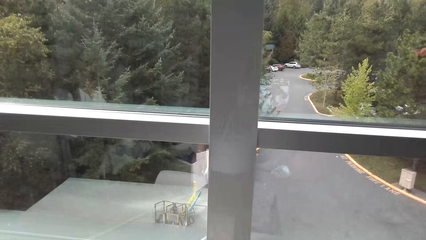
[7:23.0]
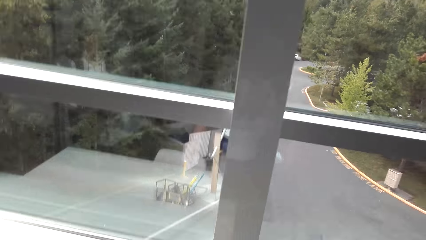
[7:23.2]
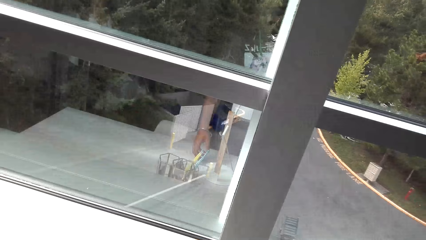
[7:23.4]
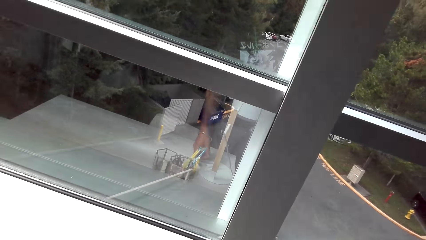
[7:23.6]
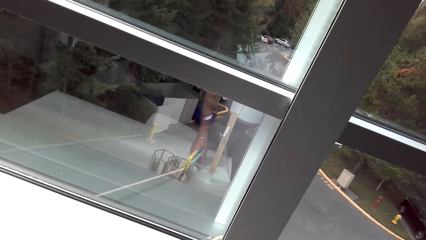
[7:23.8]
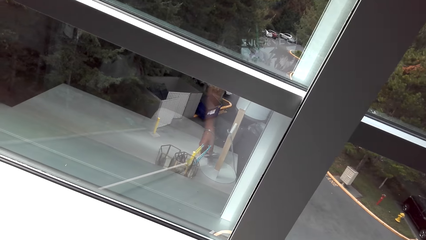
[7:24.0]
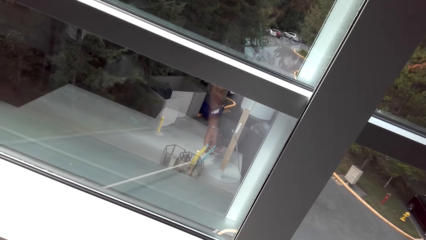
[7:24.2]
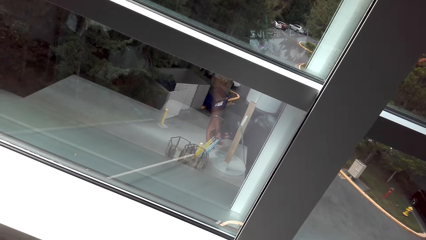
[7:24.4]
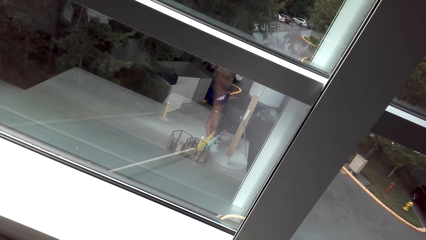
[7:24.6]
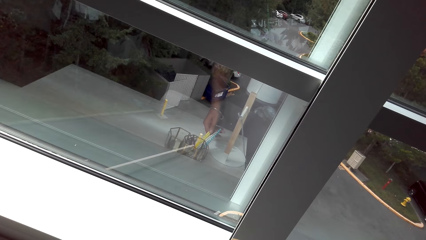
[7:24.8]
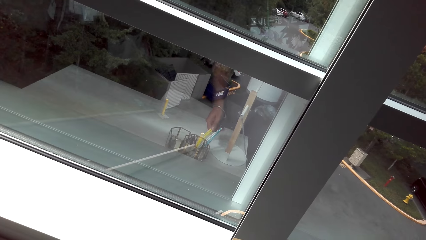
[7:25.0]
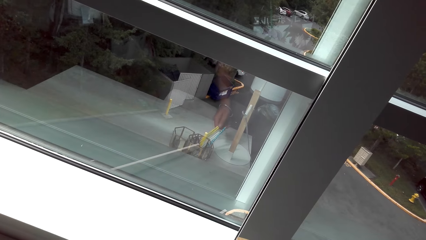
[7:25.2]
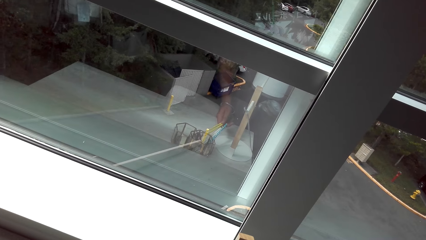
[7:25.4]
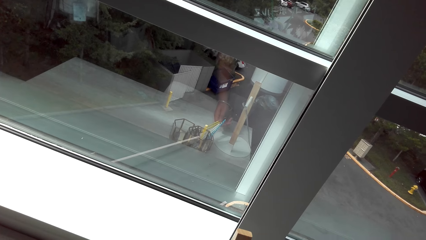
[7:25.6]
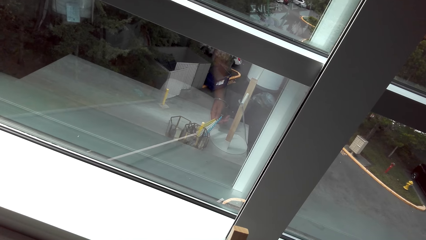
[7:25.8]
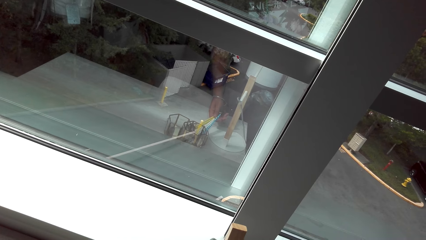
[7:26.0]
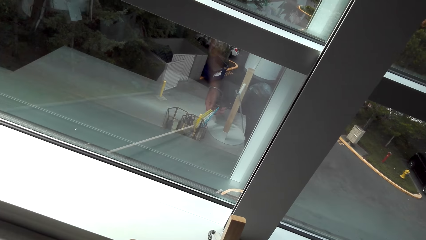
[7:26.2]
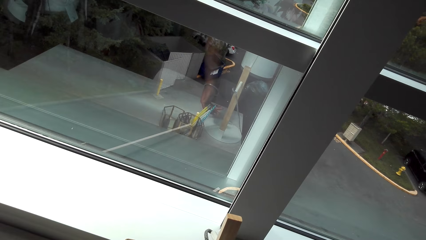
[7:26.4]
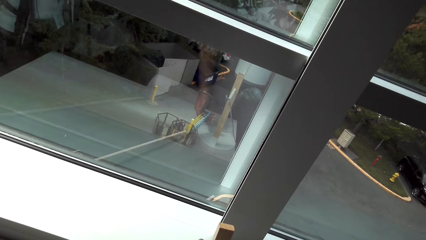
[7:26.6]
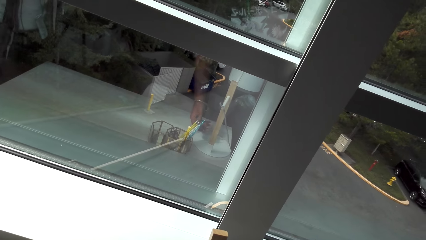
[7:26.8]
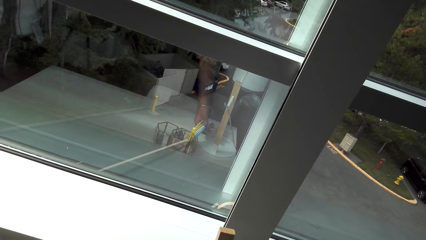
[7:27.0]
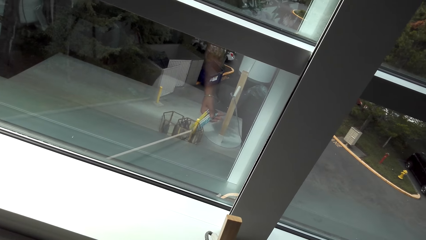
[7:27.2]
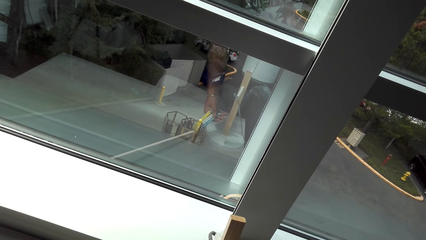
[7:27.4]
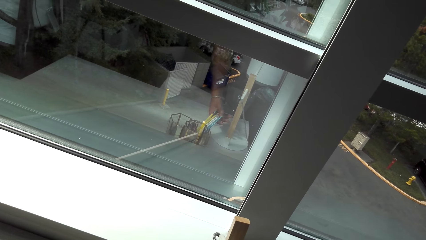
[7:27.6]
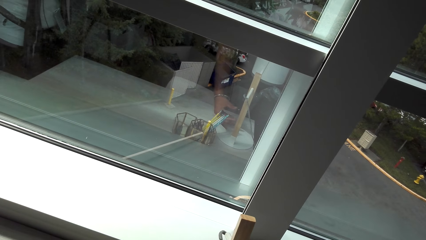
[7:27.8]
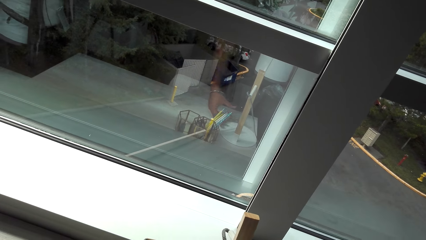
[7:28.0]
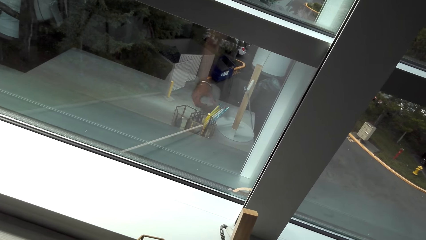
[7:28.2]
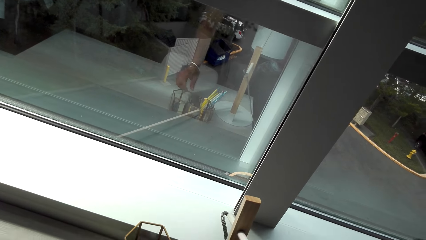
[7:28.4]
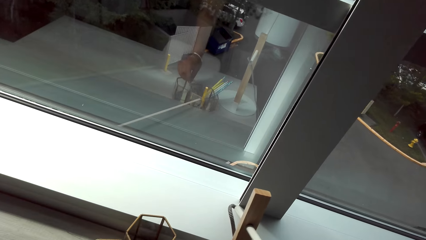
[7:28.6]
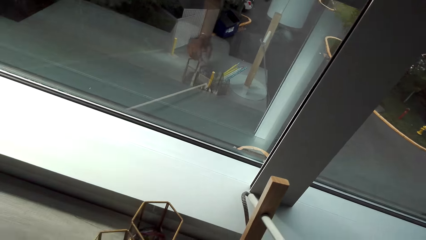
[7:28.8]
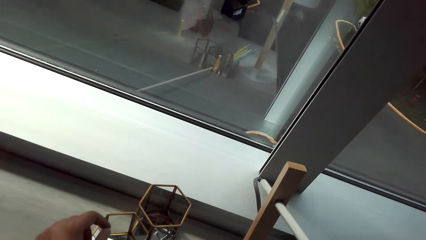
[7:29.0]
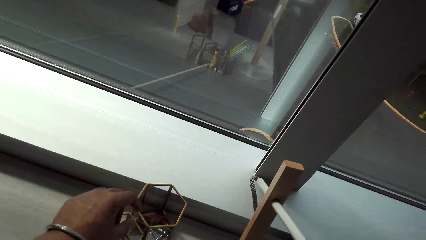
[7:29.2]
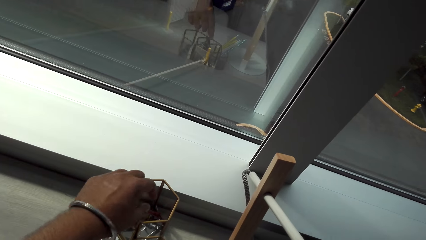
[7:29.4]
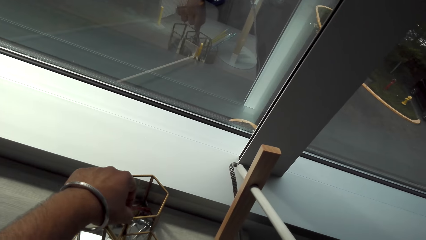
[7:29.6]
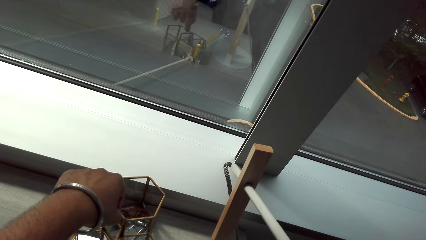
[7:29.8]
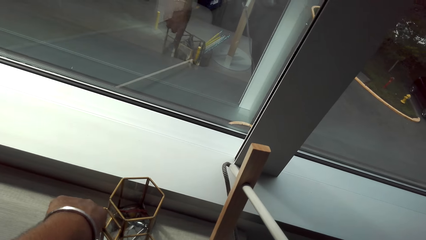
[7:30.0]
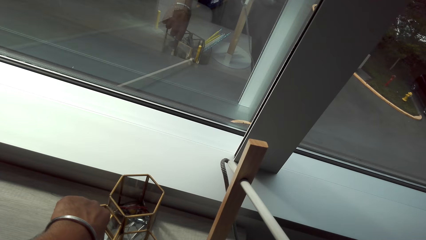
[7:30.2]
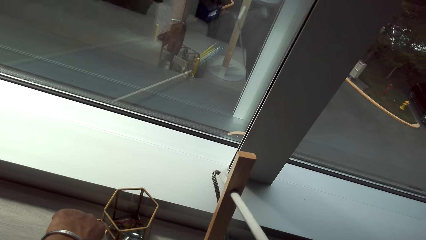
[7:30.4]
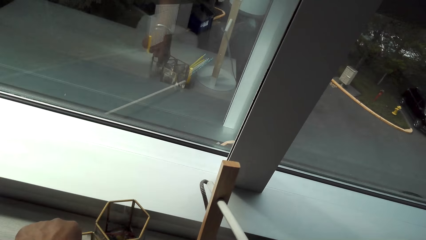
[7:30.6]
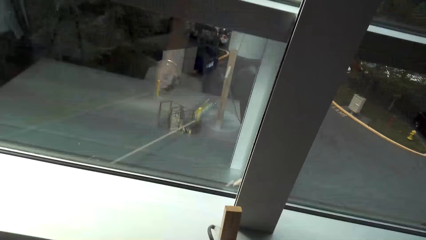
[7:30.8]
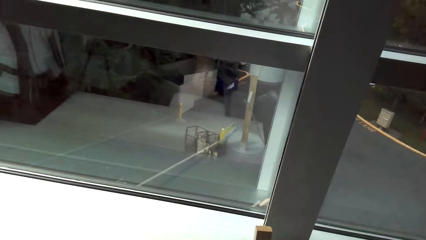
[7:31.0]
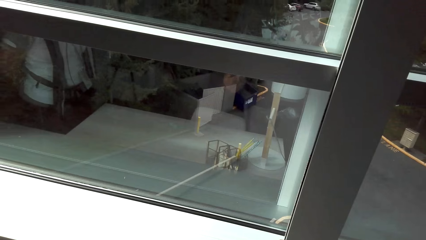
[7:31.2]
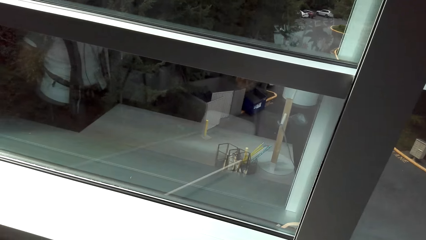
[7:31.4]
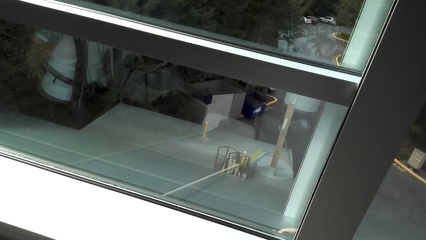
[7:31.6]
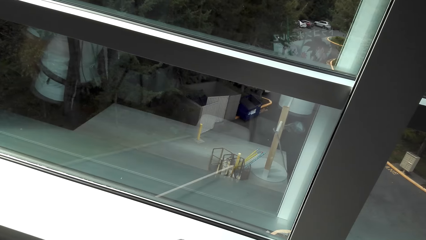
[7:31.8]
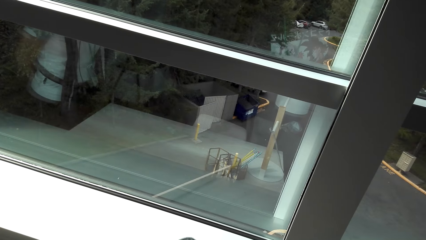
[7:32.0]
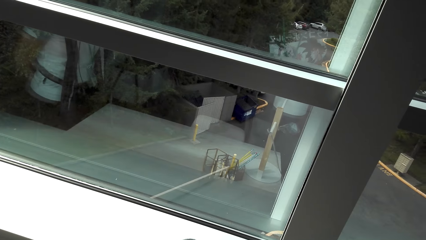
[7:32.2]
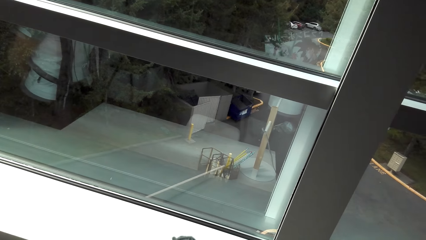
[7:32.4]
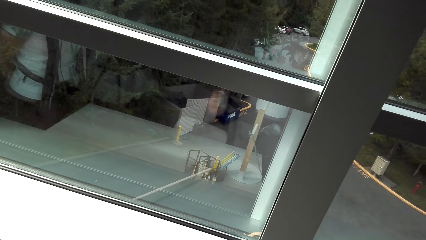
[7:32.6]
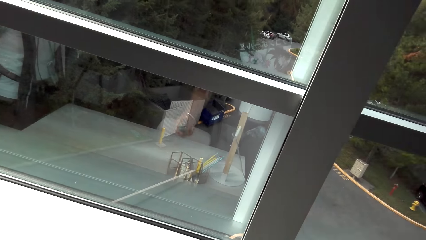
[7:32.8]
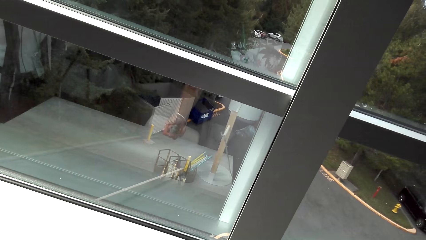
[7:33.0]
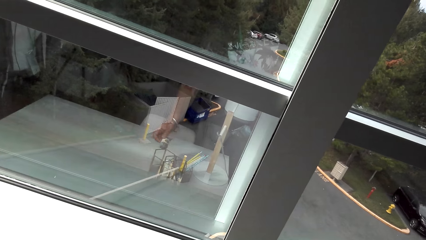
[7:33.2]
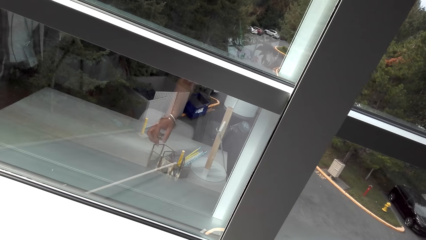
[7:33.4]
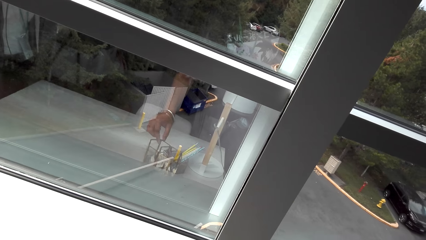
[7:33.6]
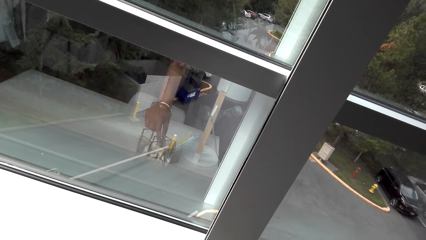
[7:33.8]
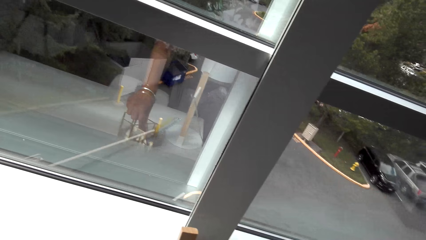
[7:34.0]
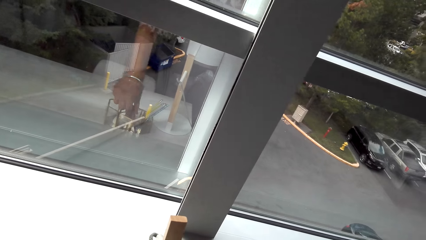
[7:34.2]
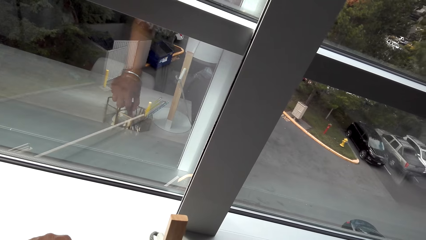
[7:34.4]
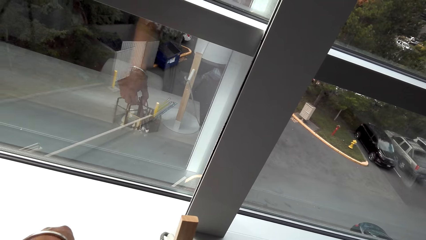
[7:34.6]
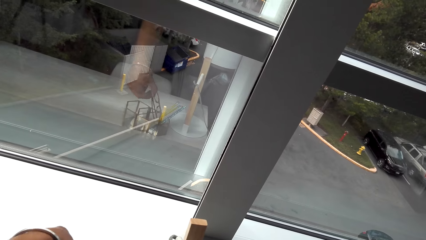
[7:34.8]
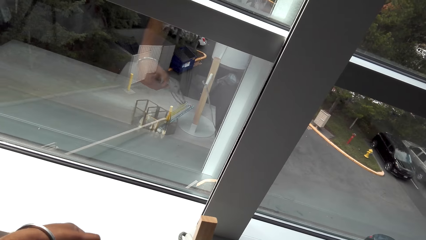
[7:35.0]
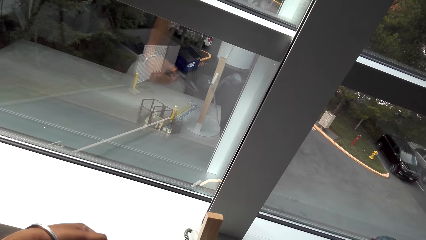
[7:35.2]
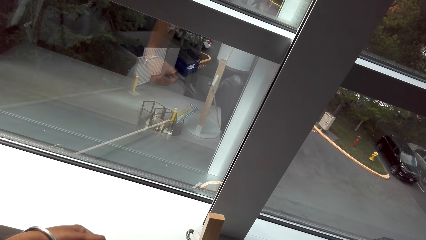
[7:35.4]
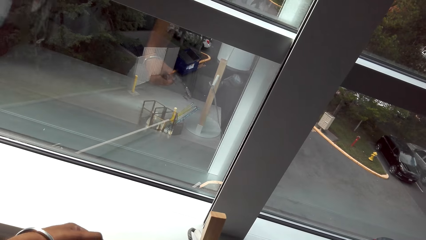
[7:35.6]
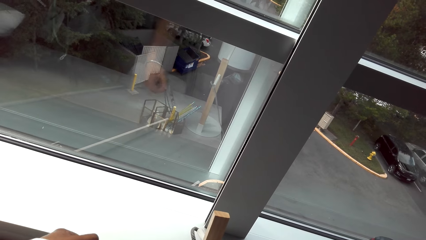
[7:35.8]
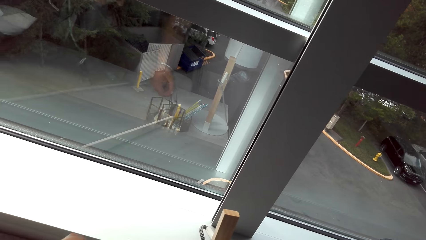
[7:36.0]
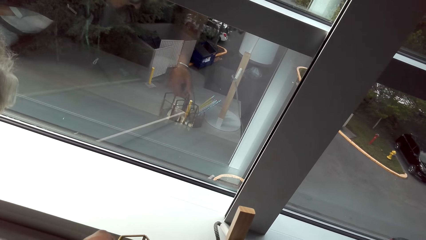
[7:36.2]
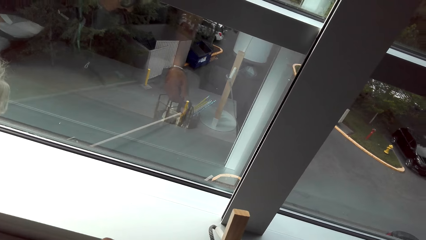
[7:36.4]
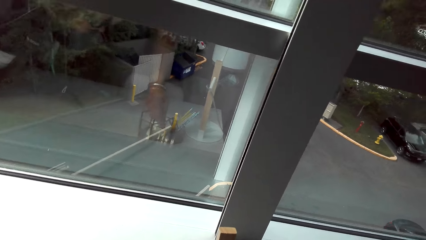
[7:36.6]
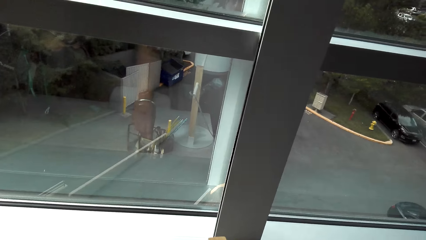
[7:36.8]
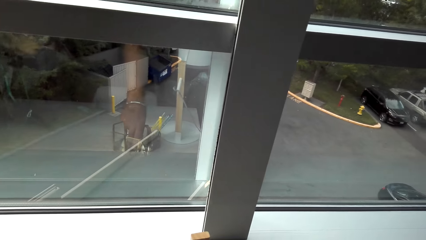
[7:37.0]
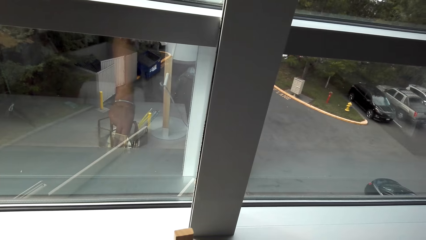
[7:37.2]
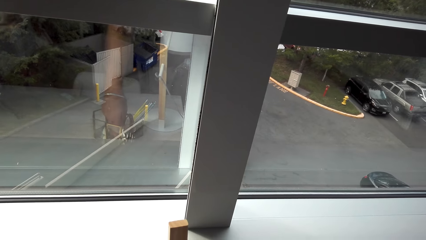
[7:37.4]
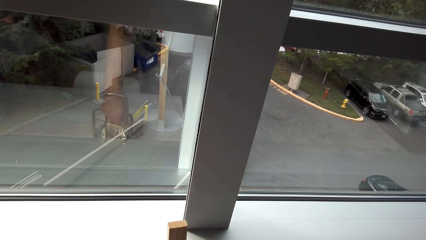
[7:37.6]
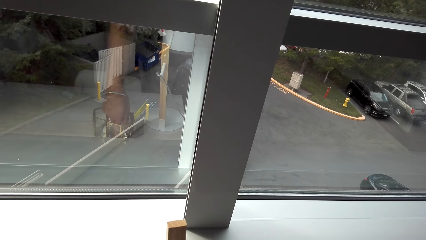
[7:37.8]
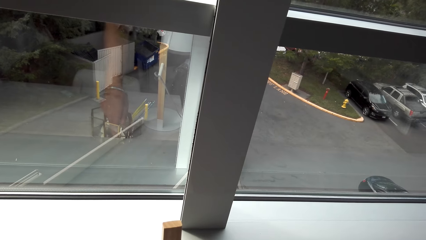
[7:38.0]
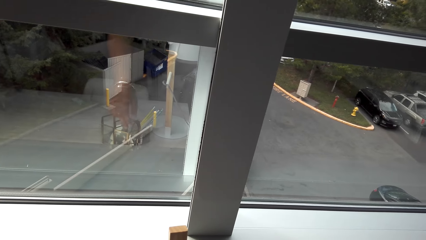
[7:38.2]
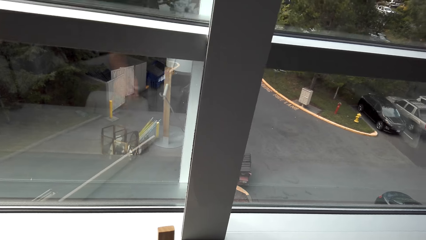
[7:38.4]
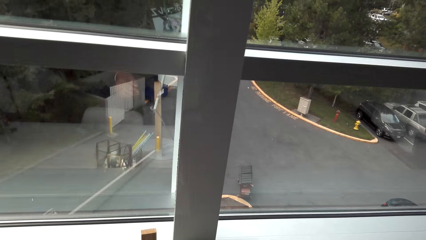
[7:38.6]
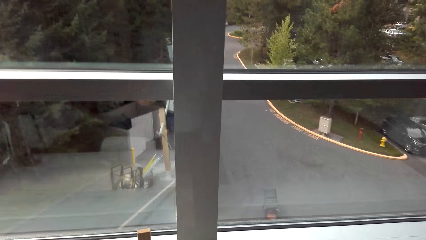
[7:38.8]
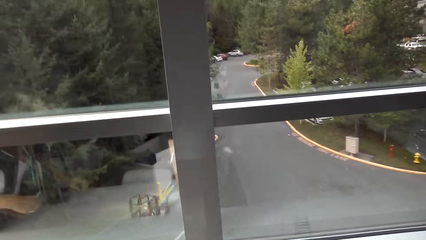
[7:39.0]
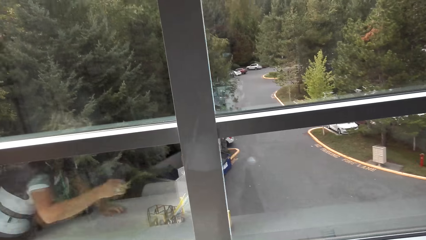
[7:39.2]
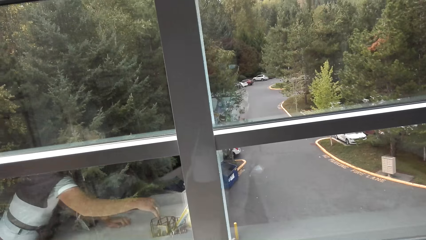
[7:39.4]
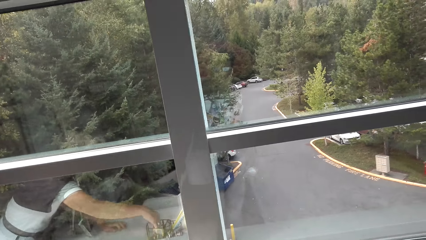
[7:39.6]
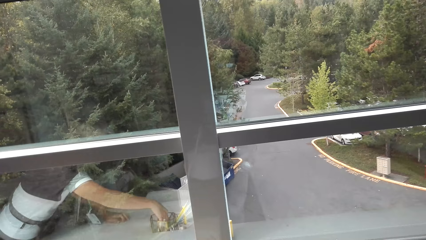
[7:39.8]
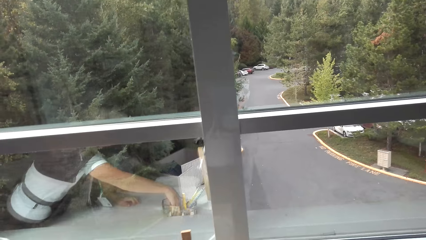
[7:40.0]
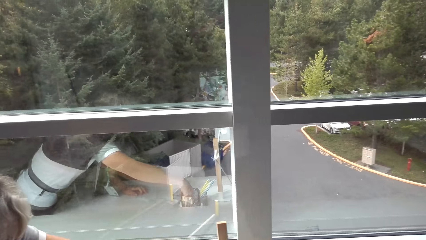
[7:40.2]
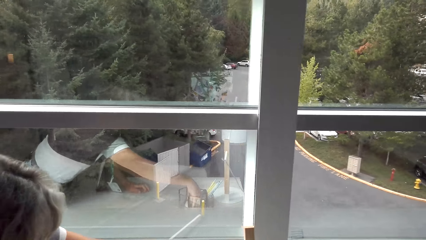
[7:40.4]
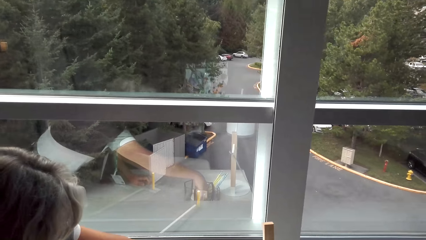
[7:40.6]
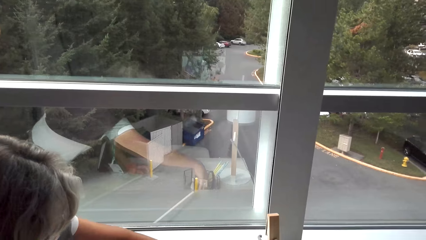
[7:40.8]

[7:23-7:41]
A person holds the paintbrush. The camera wearer talks with the person. They touch something. They talk with the person. They touch something. The person holds the spectacles. The camera wearer talks with the person and looks around. The person puts the spectacles in the basket.
